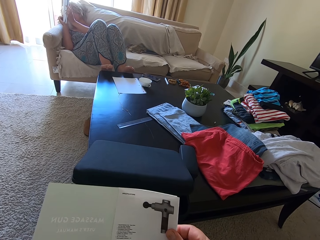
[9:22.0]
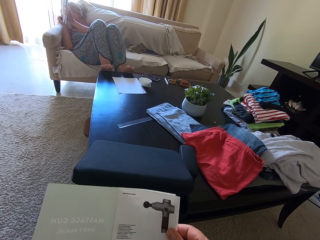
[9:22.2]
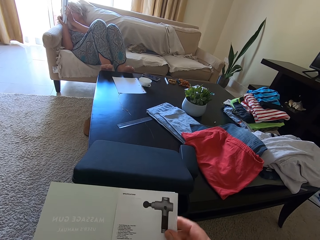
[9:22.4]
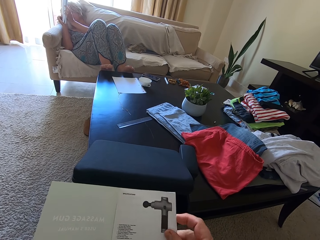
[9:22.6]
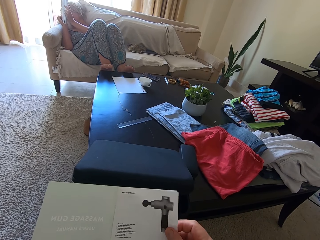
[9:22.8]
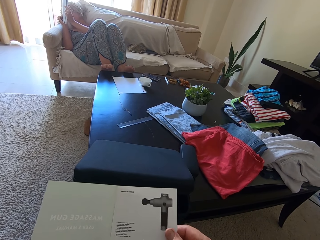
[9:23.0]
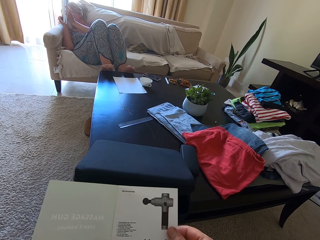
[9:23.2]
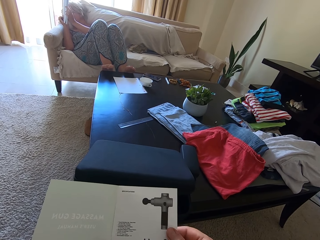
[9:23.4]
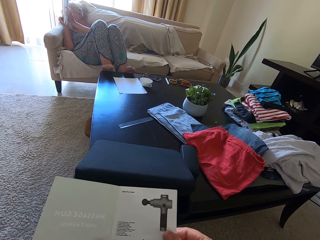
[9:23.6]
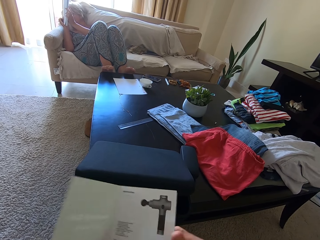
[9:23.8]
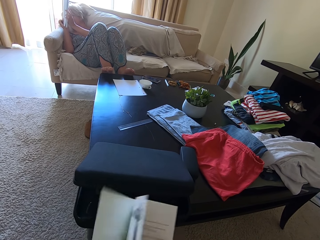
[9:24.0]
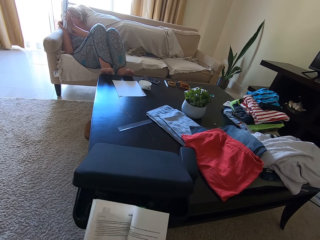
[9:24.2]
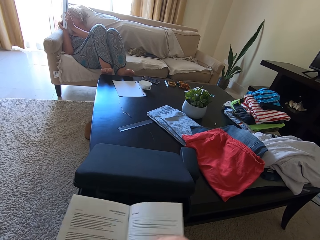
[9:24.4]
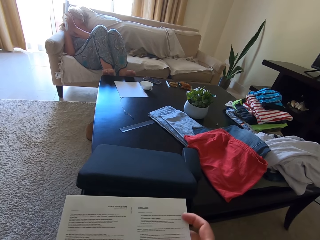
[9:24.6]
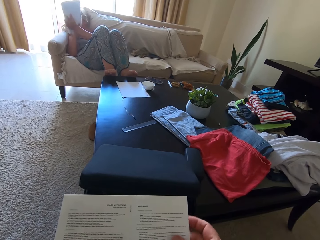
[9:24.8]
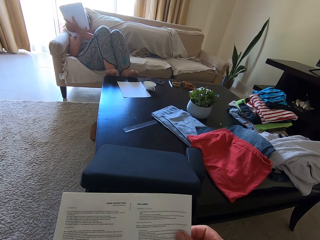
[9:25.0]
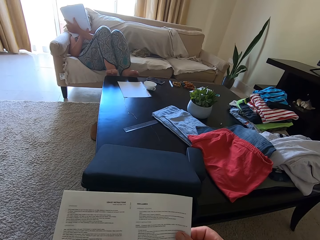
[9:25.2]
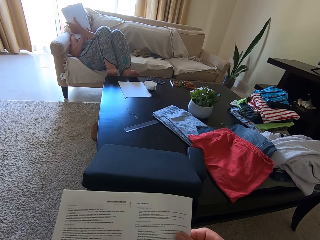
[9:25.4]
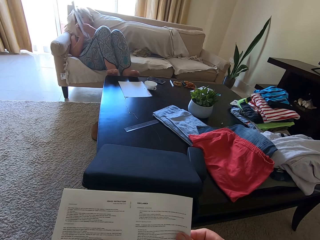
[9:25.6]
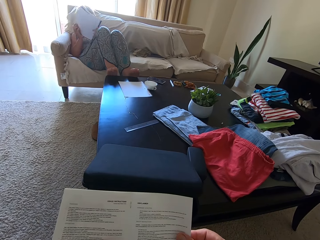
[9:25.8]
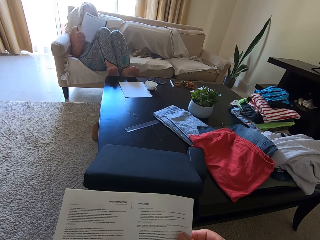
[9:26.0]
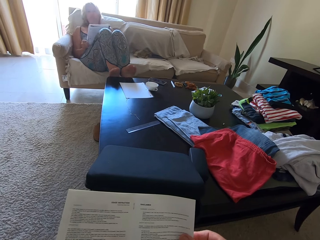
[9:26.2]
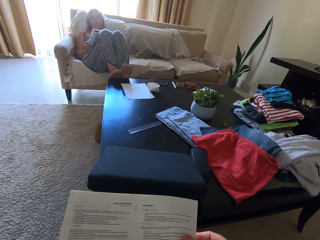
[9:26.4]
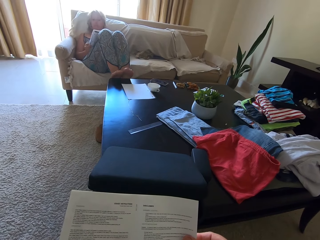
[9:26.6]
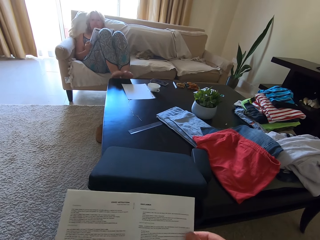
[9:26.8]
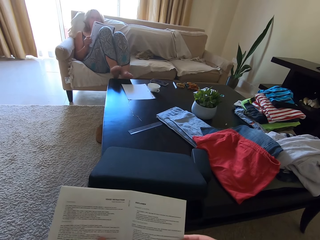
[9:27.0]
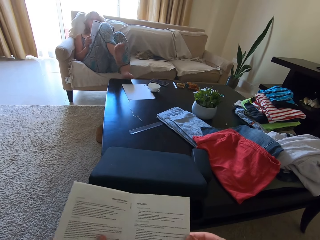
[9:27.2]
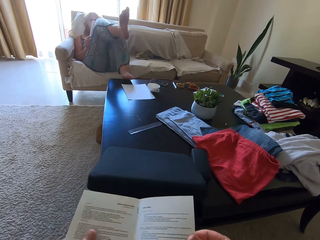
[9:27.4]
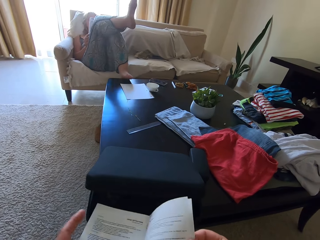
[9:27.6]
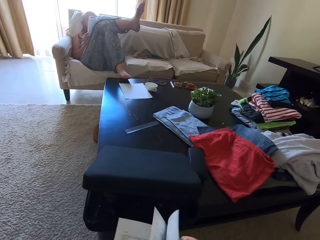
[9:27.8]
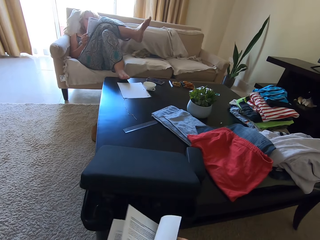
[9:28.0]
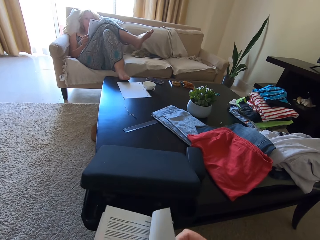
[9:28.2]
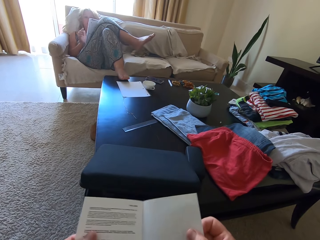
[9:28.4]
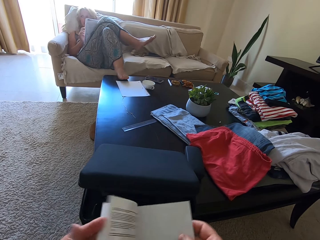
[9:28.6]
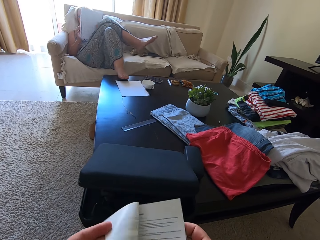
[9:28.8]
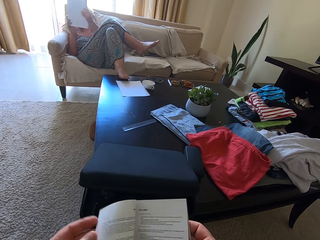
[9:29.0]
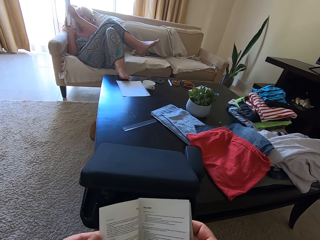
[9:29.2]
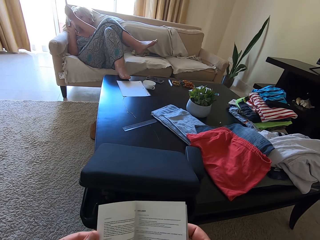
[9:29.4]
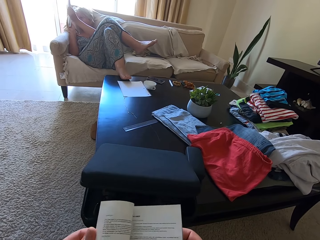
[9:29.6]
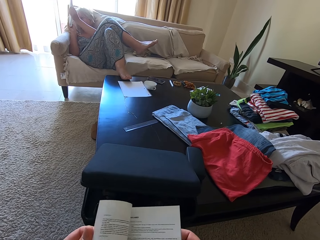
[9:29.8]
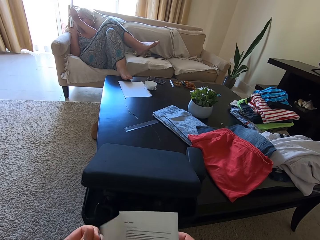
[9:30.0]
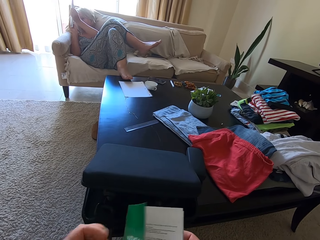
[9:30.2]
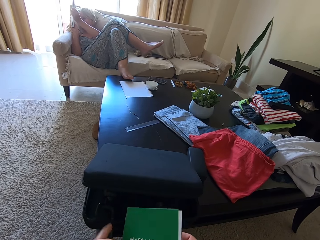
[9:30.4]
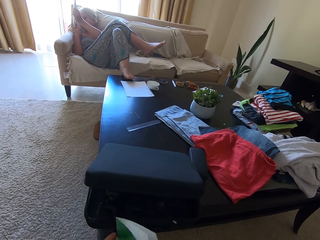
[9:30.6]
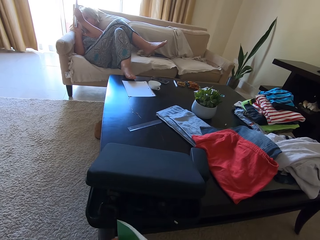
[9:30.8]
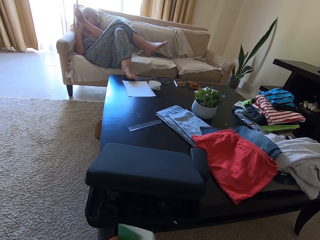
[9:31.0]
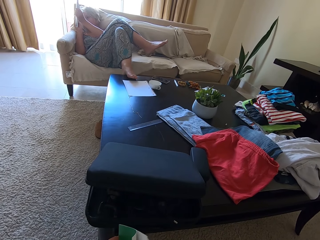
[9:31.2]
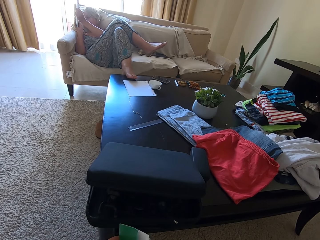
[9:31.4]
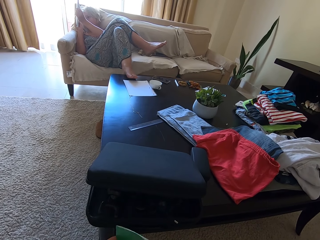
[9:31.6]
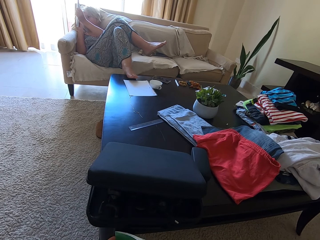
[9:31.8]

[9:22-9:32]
The camera wearer turns a page. A person crosses the legs. The person lifts a book.

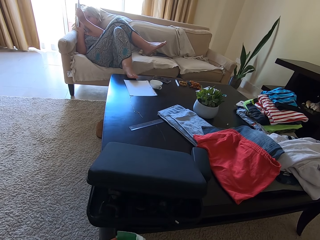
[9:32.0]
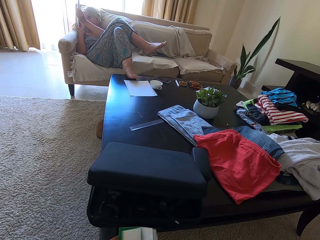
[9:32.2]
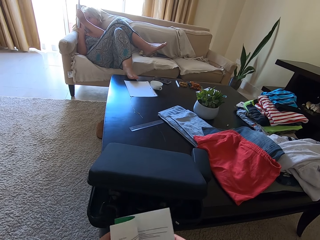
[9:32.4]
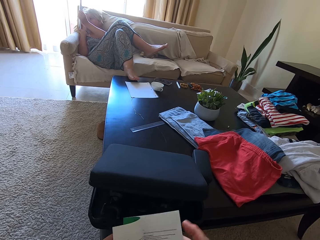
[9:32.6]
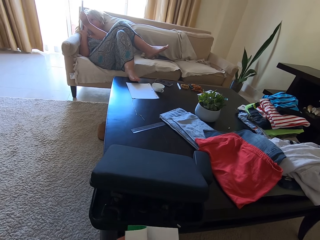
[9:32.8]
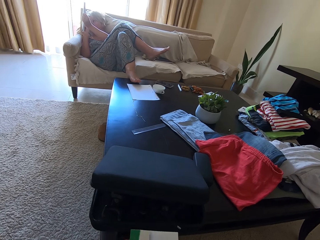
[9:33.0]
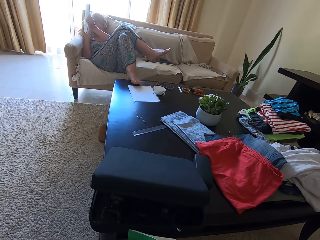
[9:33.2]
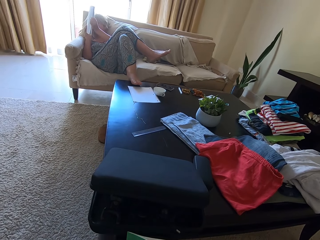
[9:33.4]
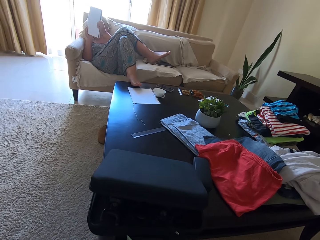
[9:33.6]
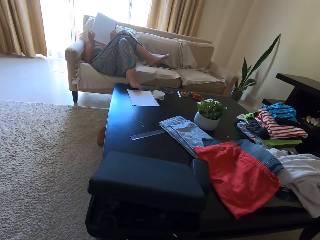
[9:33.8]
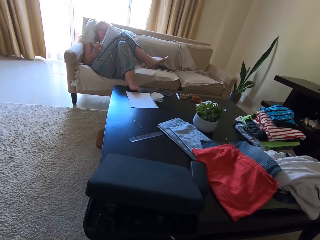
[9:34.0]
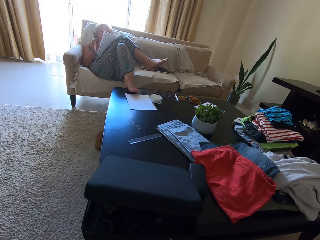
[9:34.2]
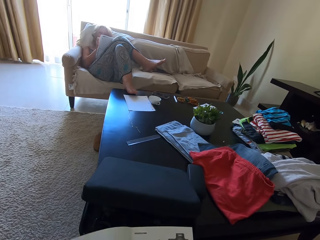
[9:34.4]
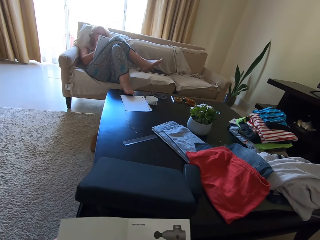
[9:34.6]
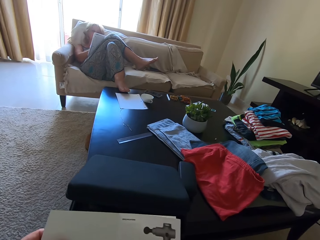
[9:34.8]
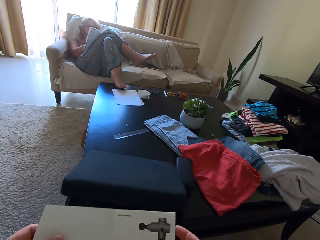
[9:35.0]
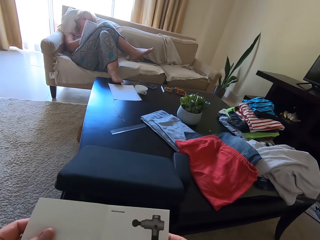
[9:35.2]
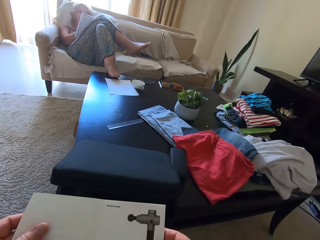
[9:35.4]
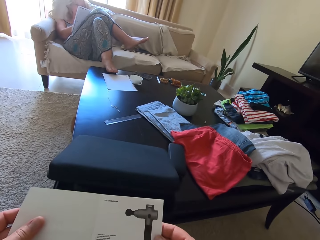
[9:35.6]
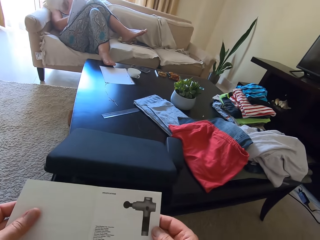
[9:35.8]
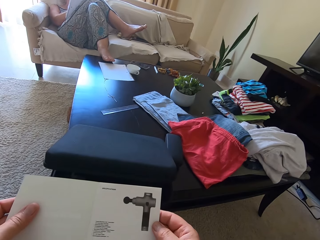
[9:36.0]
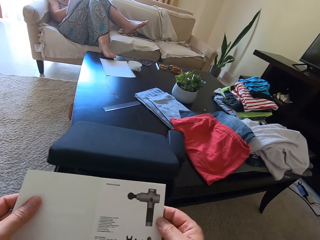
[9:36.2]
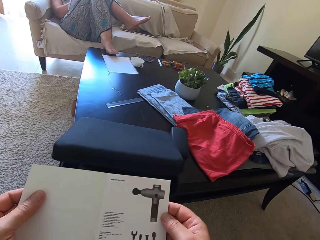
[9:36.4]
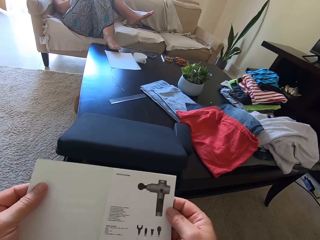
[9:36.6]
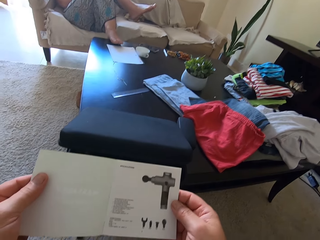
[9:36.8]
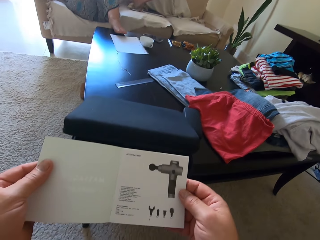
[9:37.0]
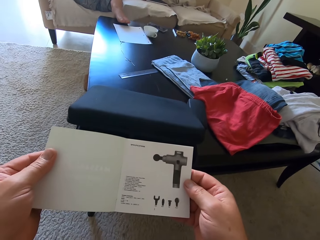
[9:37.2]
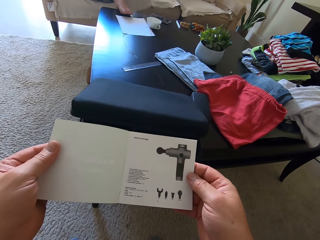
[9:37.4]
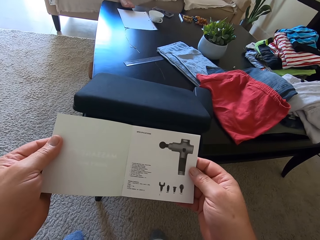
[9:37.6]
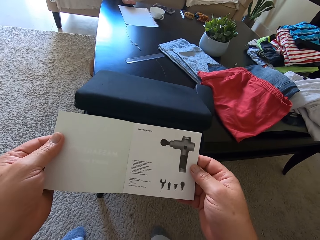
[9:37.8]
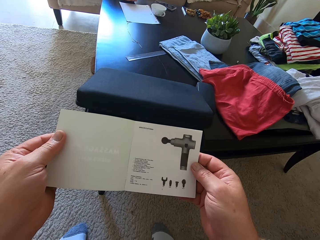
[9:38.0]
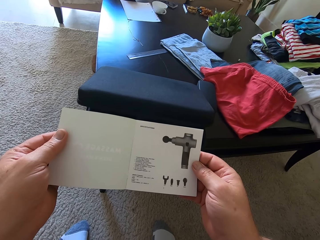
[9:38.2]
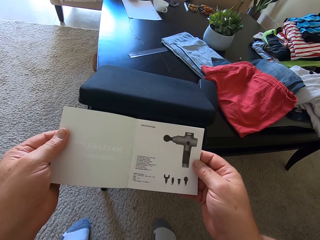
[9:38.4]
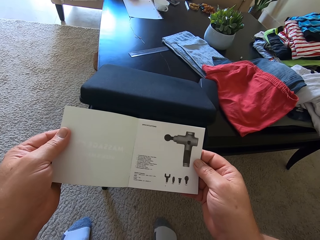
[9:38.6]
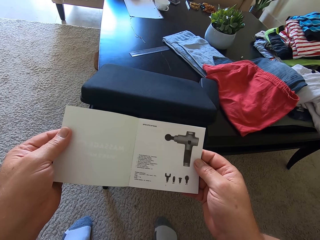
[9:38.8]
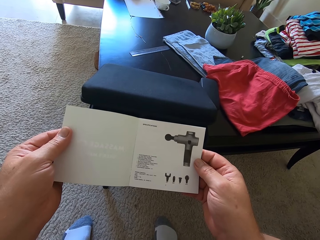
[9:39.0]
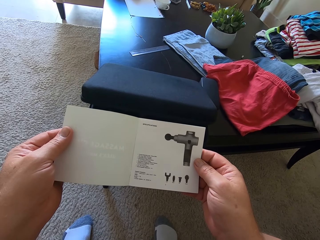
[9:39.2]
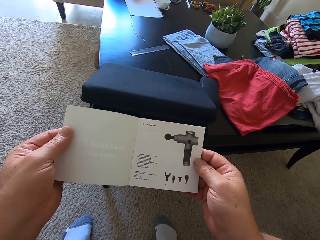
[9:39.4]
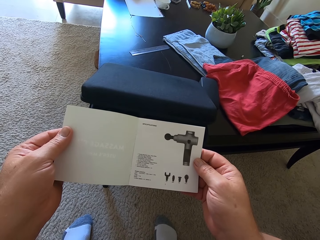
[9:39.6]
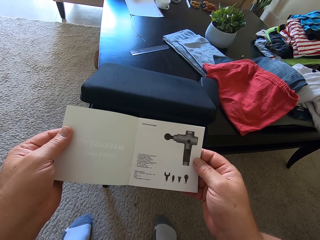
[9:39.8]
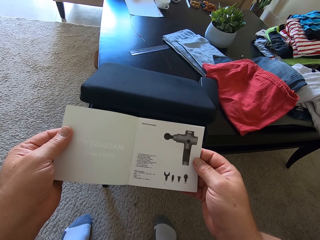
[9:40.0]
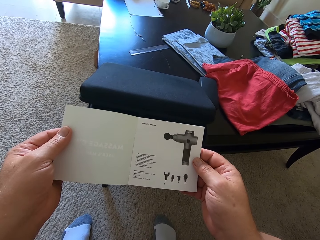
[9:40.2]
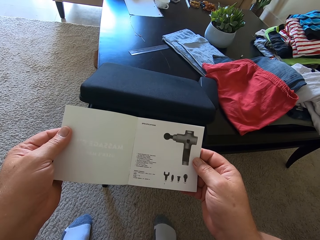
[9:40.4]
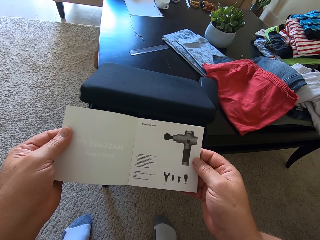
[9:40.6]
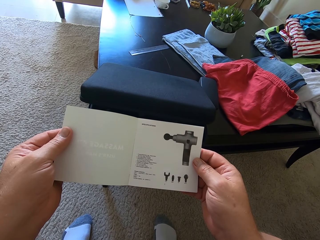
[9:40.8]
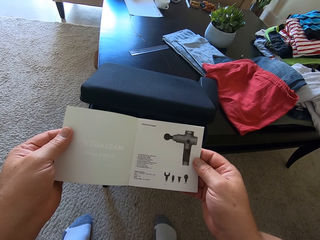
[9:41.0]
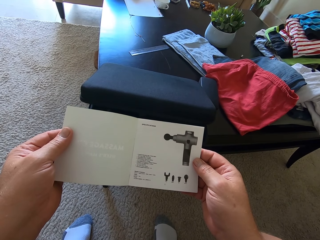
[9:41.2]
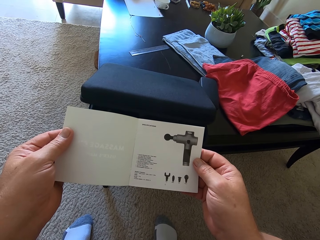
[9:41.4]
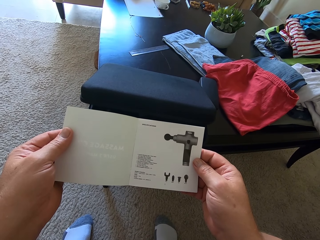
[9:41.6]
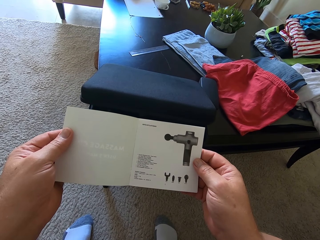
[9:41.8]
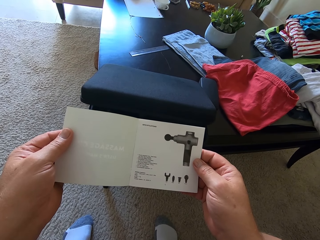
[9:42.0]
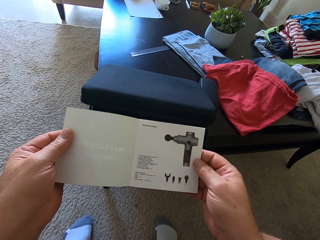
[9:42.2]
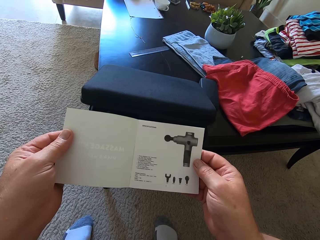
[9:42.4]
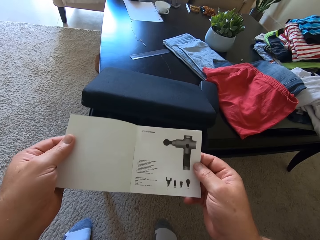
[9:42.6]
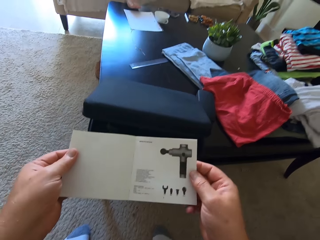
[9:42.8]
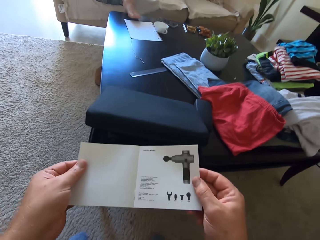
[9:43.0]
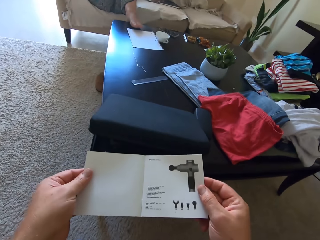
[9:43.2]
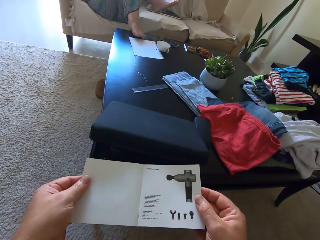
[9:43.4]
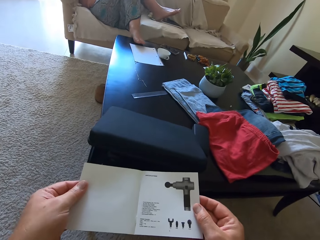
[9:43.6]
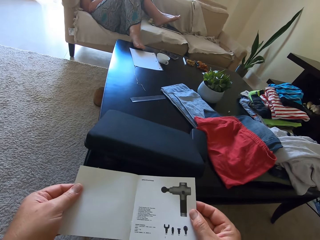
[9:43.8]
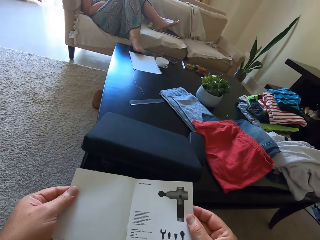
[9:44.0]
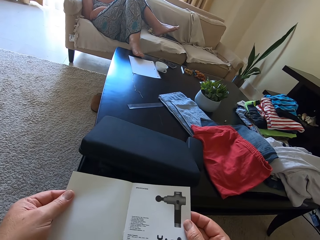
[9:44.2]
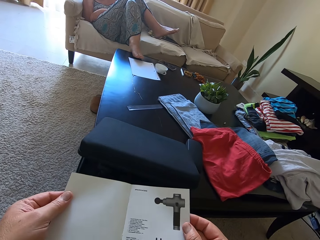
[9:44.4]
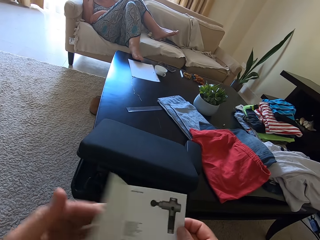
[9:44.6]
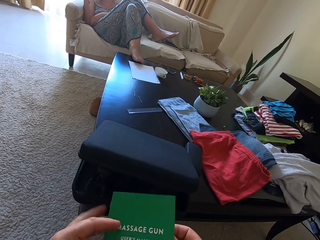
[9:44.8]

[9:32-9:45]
A person talks. The person writes in a book.
